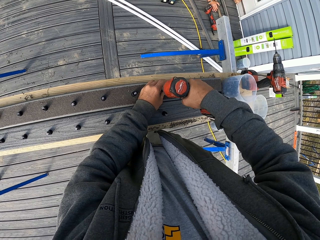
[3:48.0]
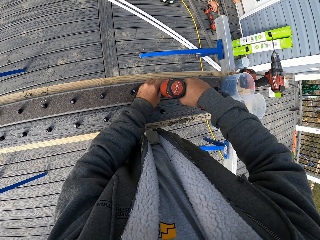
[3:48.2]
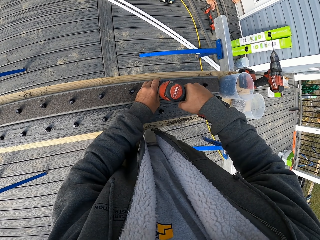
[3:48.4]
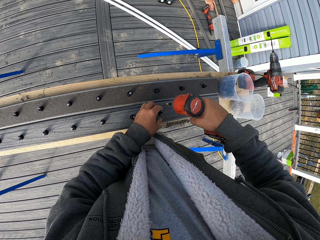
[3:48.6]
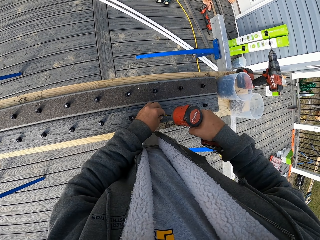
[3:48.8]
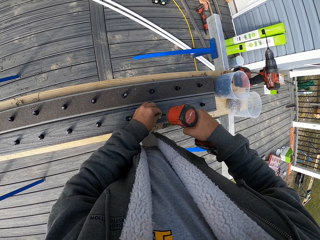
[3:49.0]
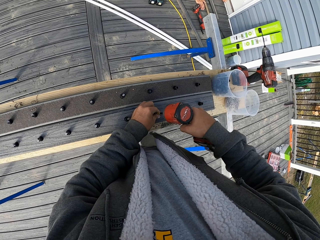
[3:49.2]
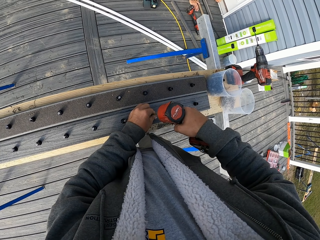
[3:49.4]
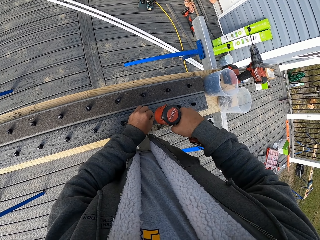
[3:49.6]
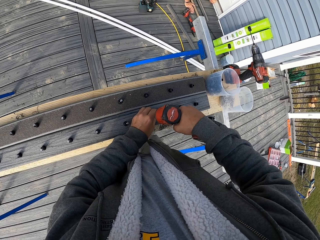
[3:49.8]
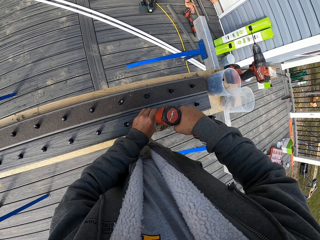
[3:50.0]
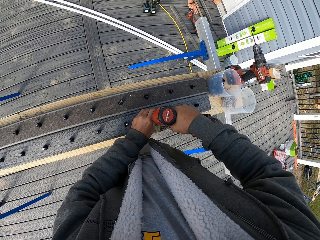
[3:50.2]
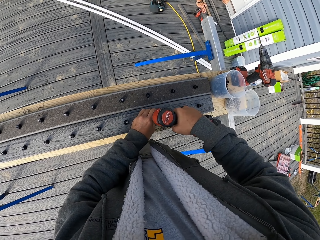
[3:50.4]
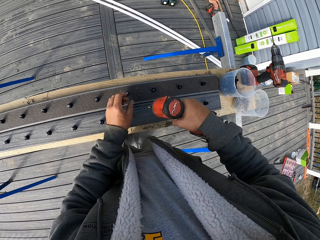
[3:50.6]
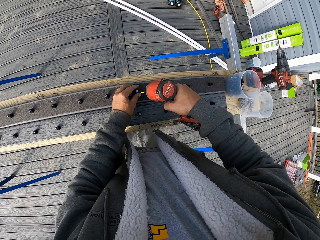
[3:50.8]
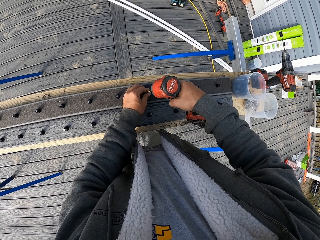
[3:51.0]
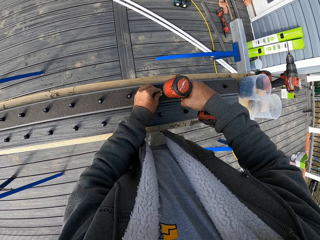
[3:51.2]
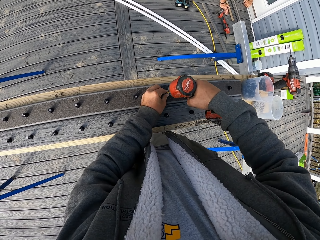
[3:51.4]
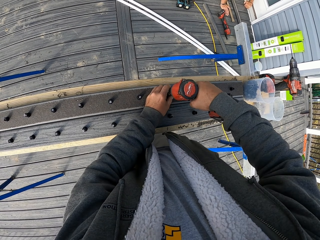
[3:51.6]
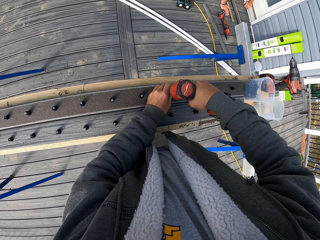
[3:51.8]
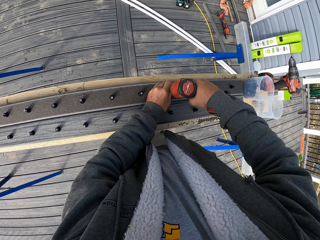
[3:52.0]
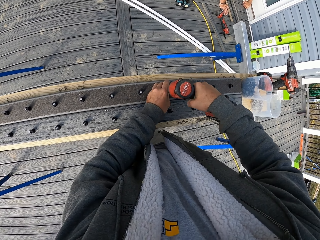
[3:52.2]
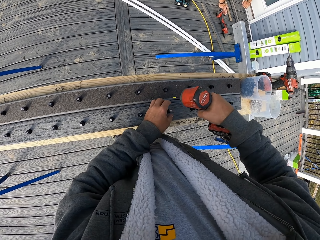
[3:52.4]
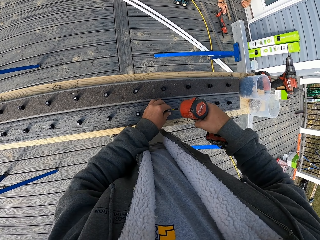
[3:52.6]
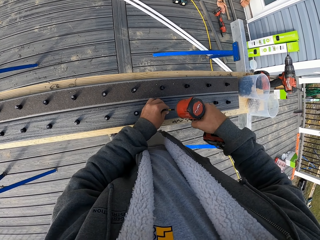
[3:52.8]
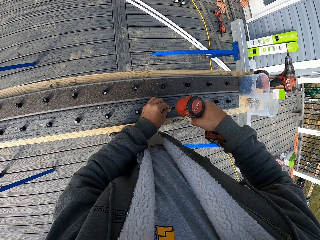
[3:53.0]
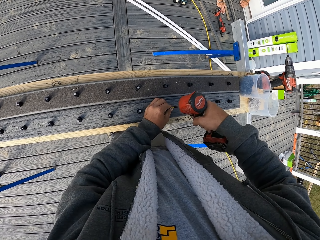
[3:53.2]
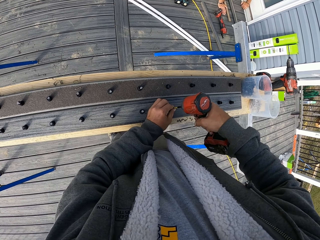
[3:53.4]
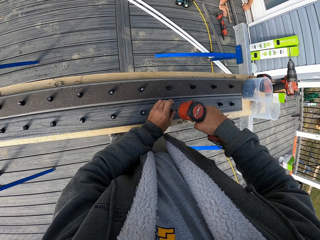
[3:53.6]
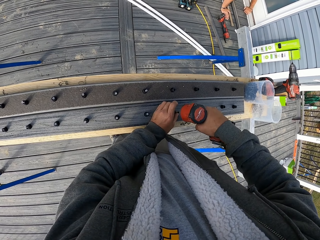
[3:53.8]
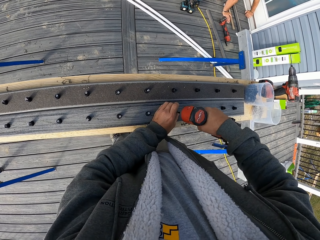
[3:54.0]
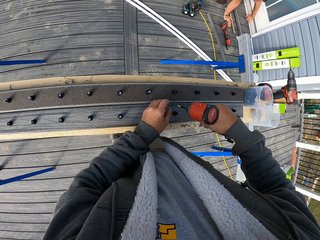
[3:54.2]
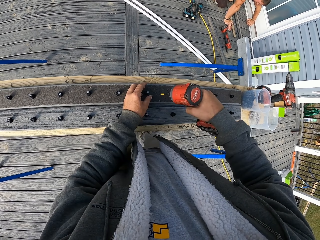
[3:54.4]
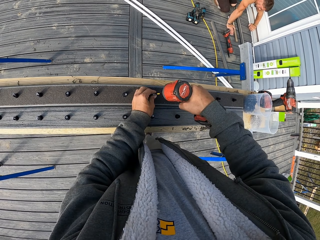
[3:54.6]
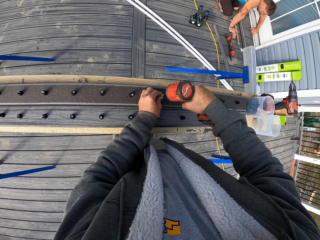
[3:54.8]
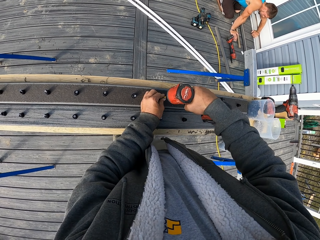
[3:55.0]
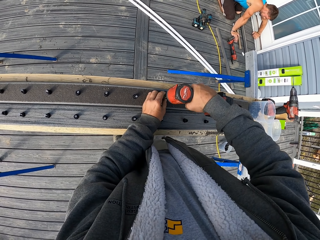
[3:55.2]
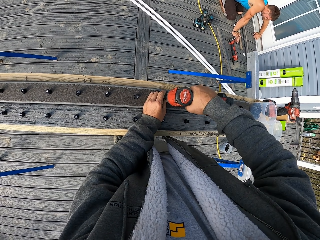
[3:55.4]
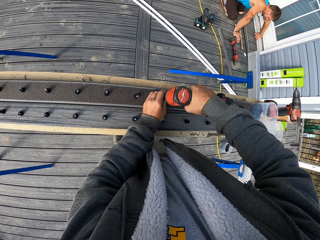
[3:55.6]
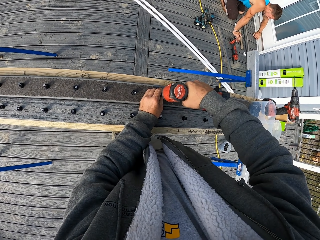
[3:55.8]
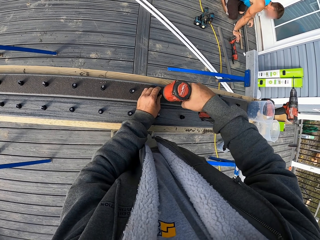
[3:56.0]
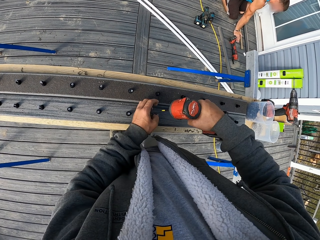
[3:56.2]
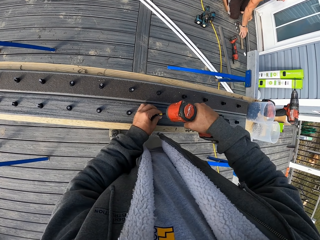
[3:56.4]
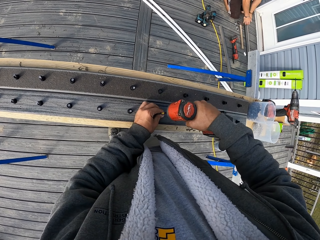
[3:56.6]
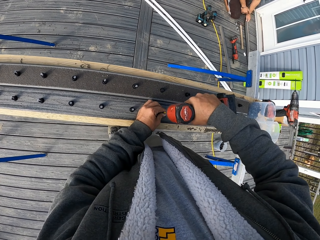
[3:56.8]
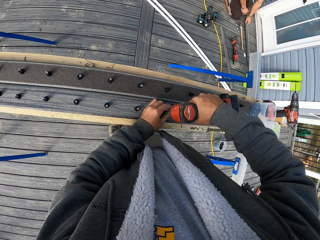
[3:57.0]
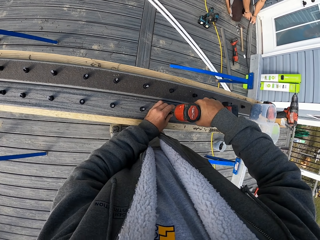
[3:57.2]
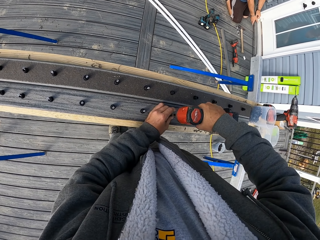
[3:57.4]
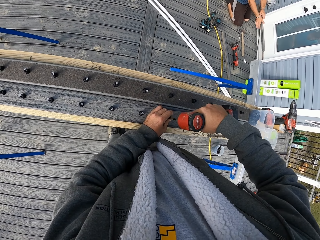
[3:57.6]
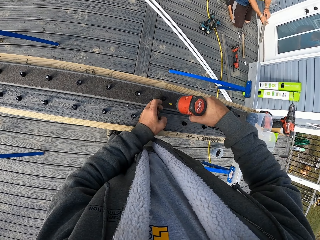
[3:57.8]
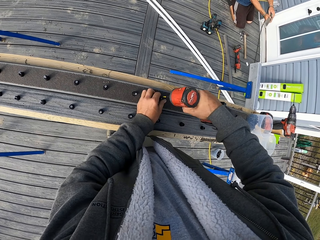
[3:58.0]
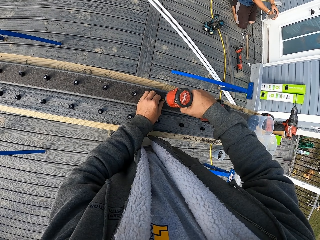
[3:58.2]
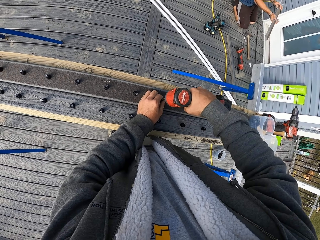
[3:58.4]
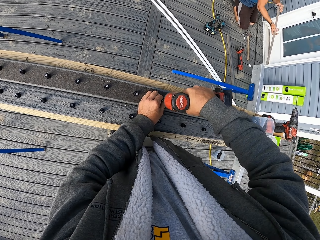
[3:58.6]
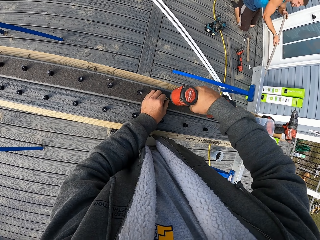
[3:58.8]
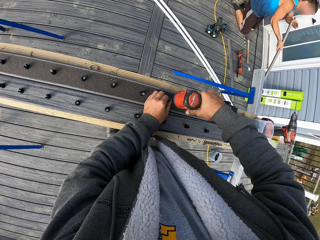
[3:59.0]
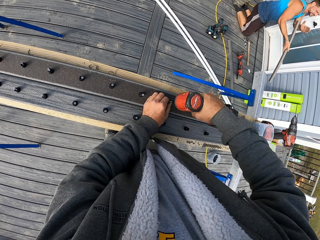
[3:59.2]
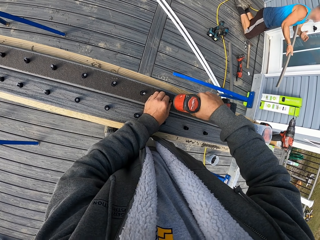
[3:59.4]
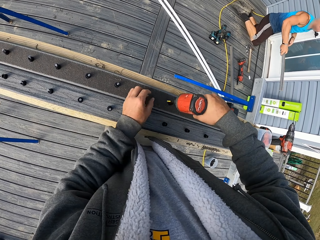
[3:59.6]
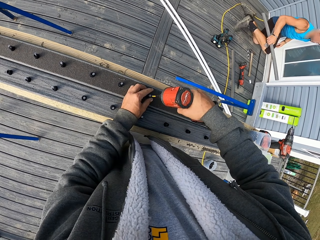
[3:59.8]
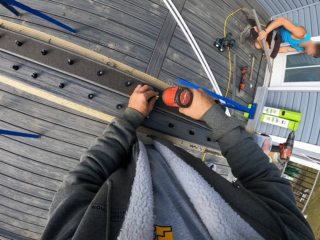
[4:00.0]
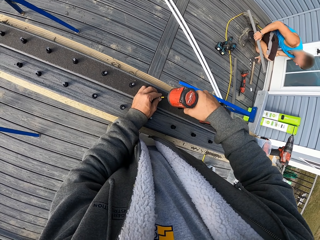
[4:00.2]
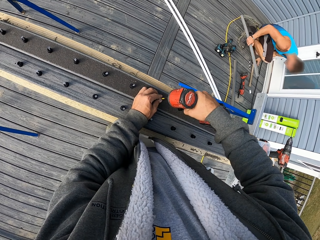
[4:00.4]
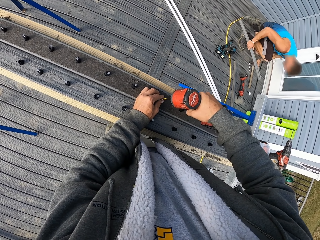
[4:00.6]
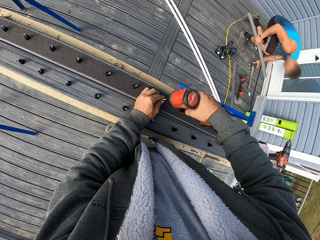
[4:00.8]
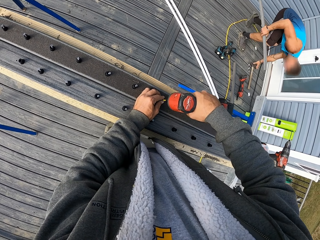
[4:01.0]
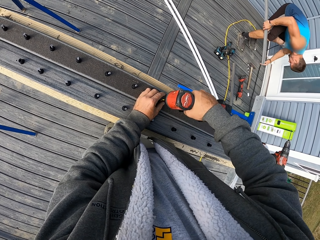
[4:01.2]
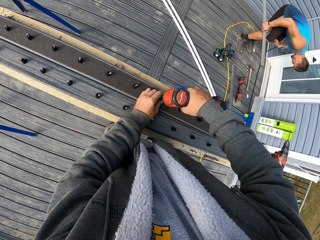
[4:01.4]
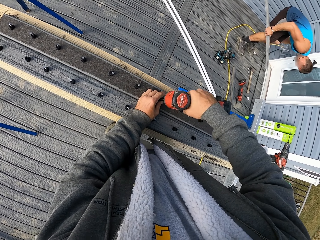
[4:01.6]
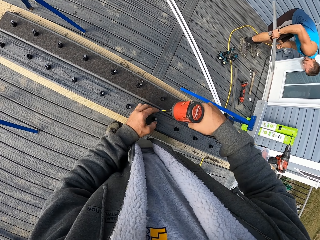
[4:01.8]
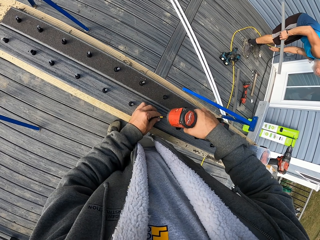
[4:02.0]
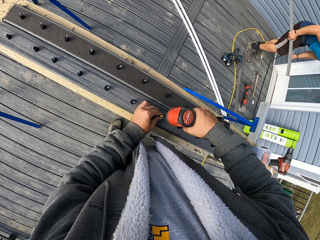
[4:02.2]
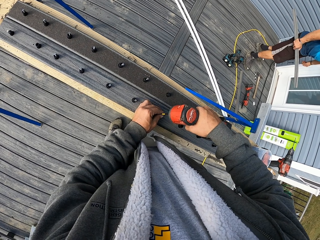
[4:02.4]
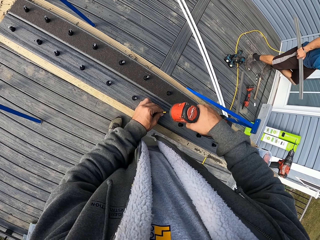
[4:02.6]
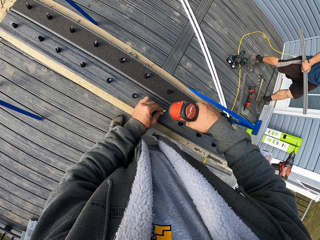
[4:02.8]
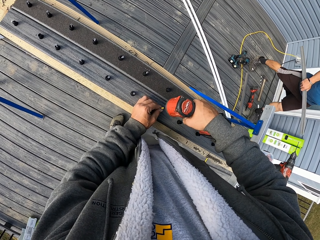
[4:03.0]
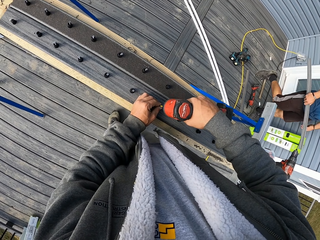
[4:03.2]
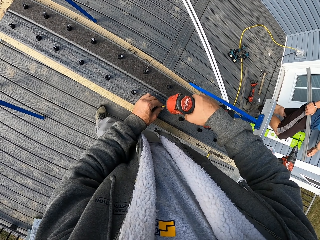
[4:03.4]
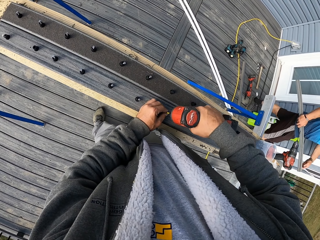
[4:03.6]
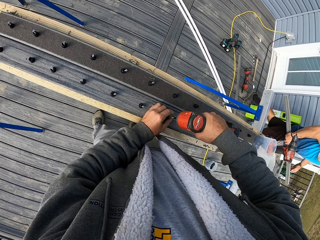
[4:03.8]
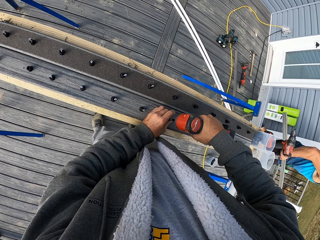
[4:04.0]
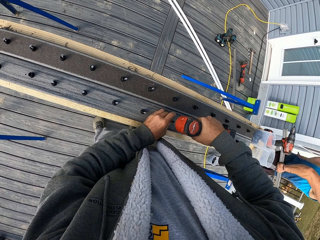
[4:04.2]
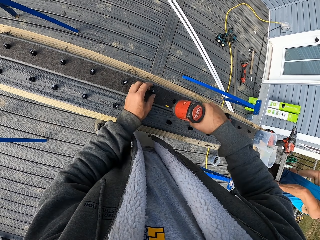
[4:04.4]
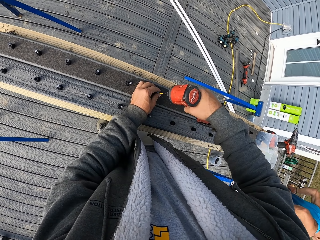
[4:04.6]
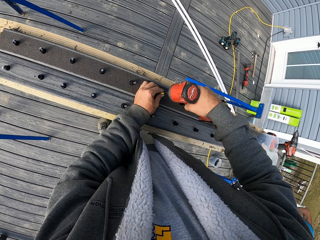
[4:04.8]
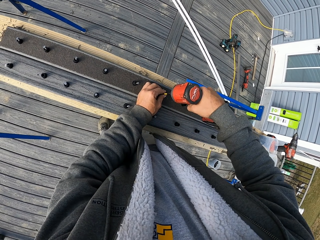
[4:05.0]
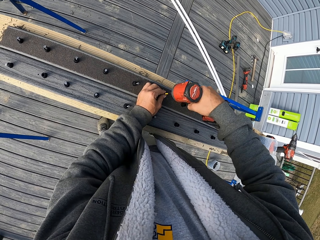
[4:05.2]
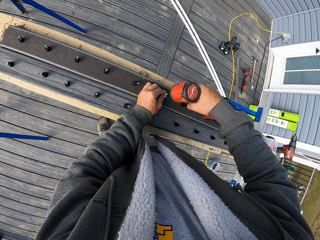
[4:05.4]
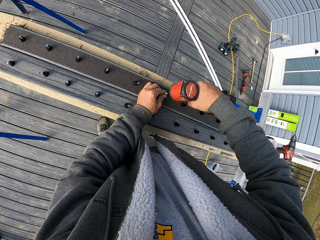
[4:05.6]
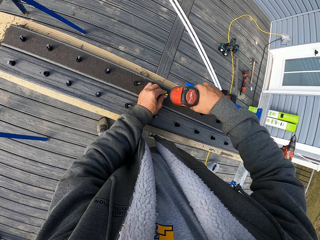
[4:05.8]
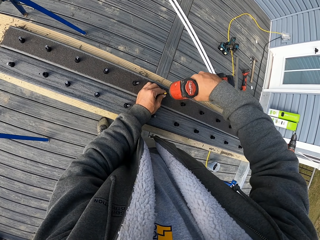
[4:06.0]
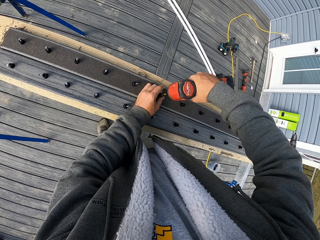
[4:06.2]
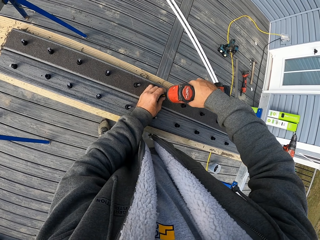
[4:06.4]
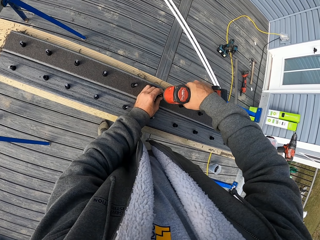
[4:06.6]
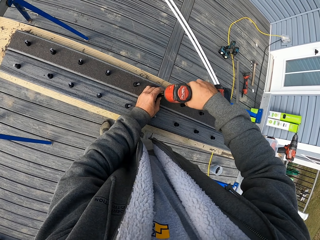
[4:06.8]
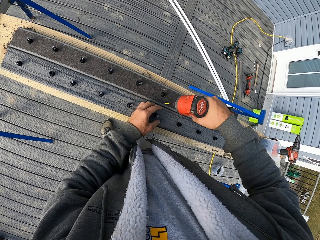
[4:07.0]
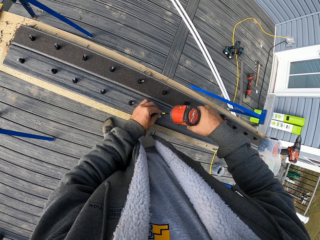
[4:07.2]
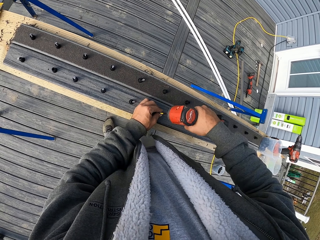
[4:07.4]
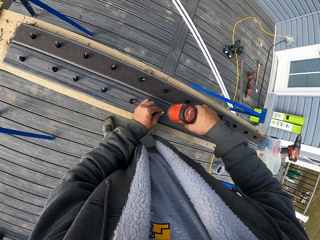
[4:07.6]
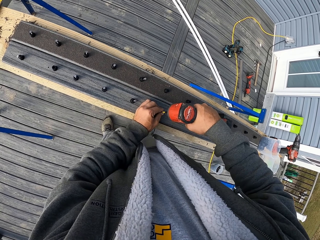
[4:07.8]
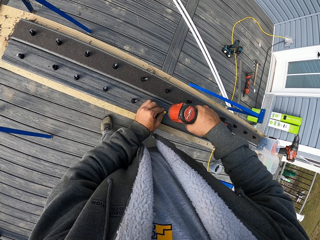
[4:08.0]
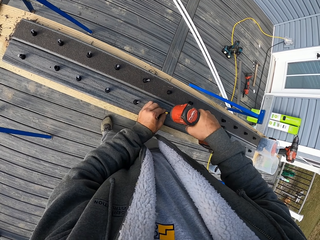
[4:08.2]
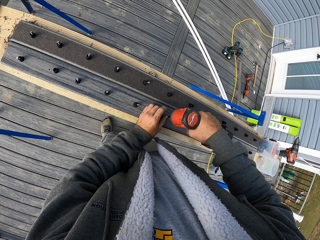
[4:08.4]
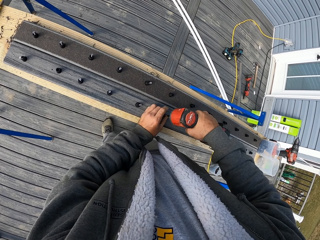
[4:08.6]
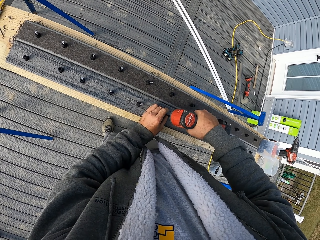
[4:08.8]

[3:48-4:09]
A man checks something. The camera wearer drills metal nails in the rails. The man picks up a metal. The camera wearer drills the metal nails in the rails. The man stands up. The camera wearer drills the metal nails in the rails. The man walks around the balcony. The camera wearer drills the metal nails in the rails.
